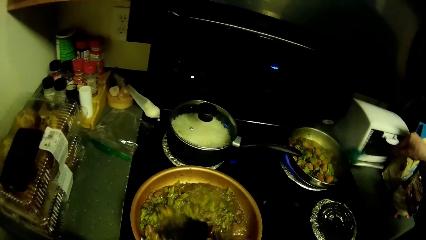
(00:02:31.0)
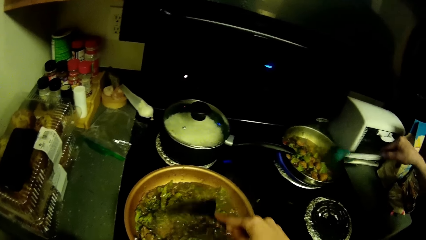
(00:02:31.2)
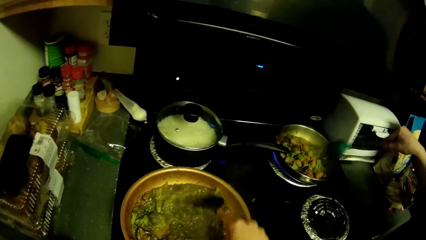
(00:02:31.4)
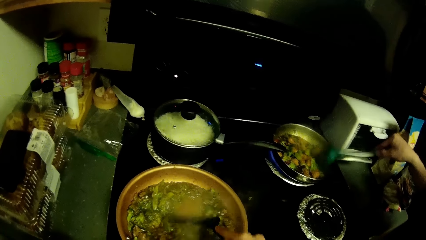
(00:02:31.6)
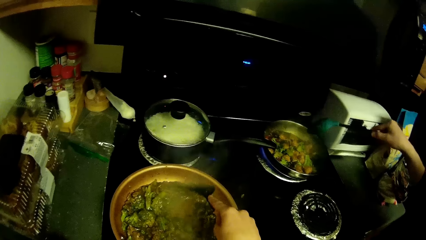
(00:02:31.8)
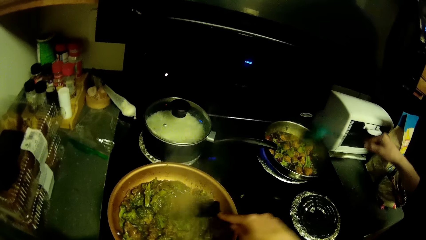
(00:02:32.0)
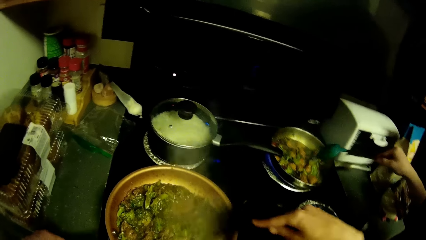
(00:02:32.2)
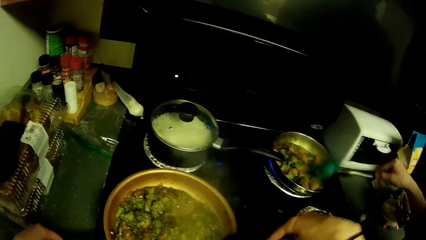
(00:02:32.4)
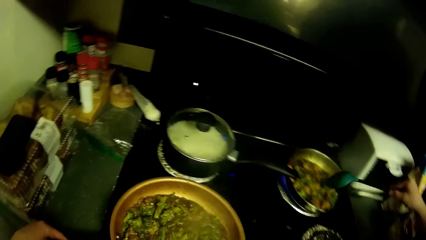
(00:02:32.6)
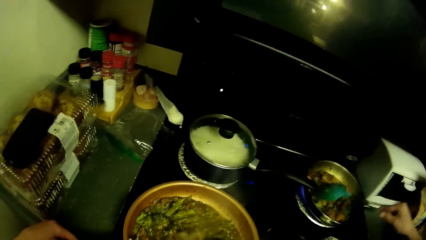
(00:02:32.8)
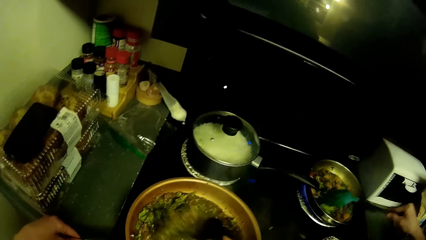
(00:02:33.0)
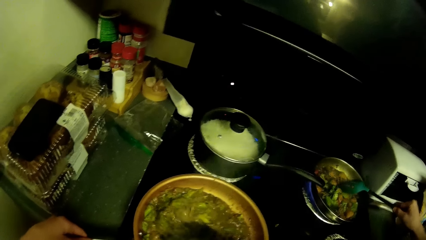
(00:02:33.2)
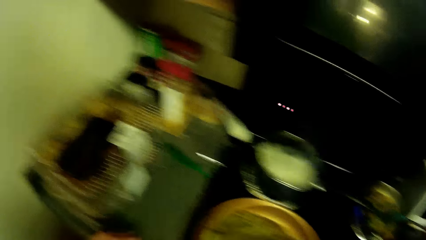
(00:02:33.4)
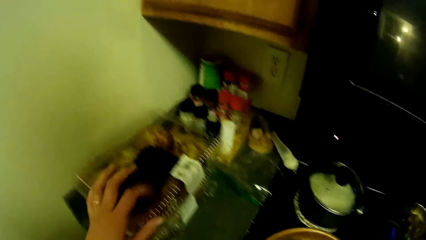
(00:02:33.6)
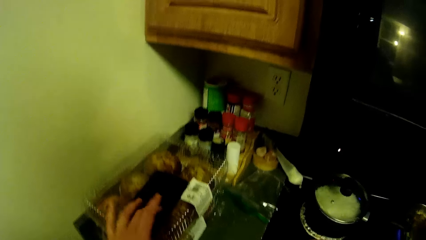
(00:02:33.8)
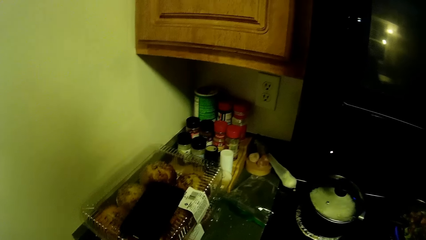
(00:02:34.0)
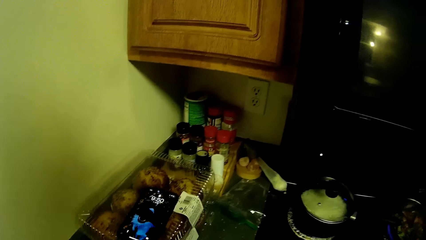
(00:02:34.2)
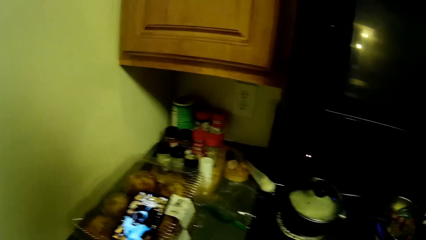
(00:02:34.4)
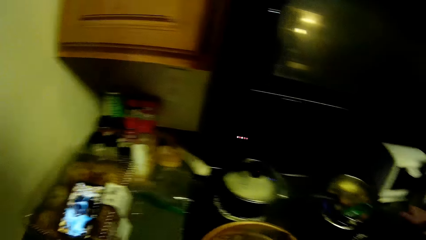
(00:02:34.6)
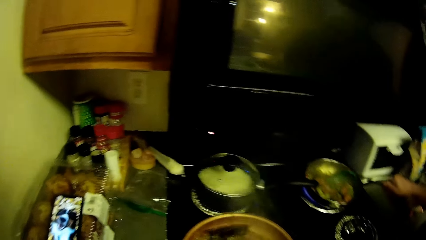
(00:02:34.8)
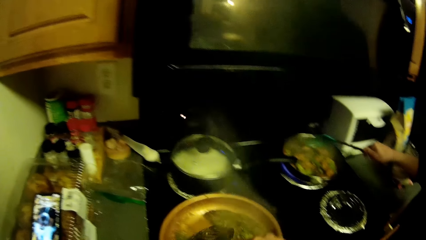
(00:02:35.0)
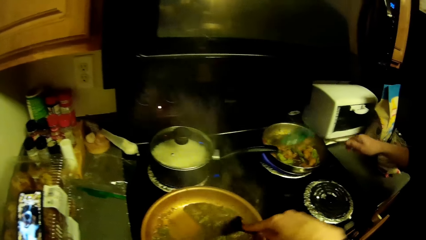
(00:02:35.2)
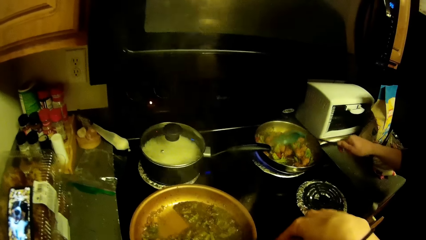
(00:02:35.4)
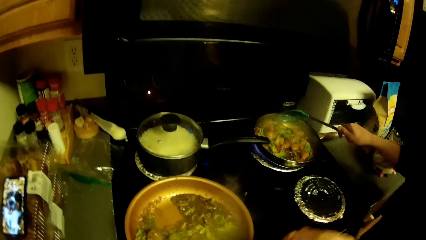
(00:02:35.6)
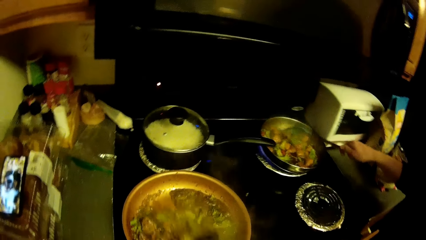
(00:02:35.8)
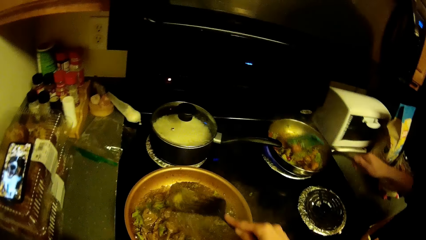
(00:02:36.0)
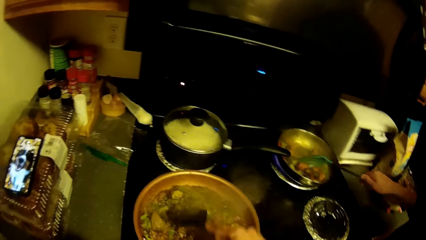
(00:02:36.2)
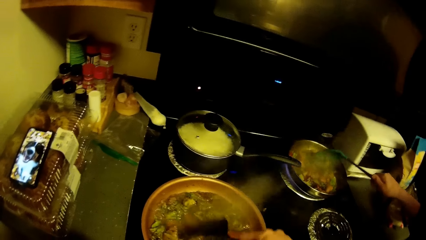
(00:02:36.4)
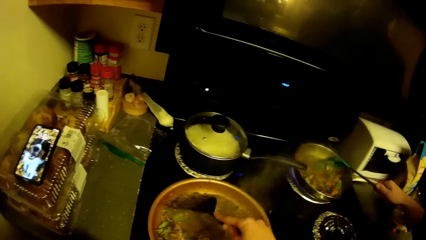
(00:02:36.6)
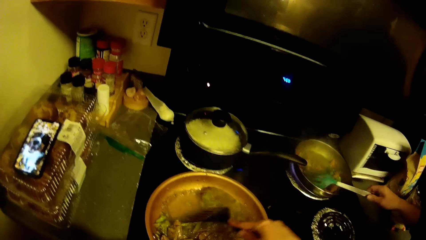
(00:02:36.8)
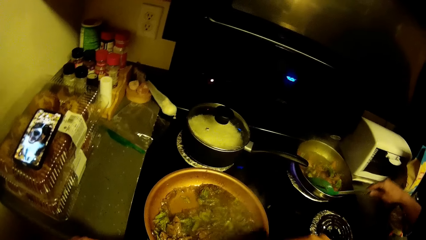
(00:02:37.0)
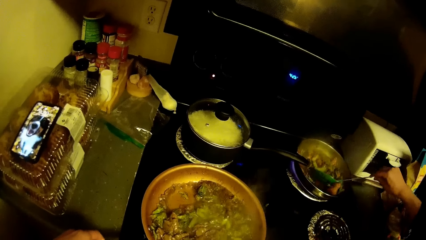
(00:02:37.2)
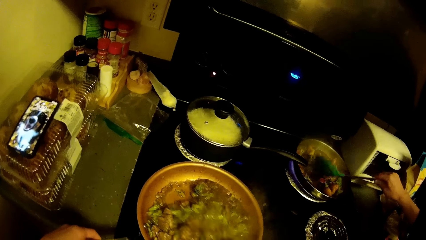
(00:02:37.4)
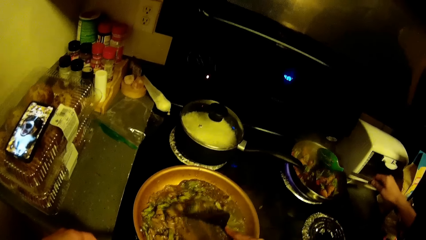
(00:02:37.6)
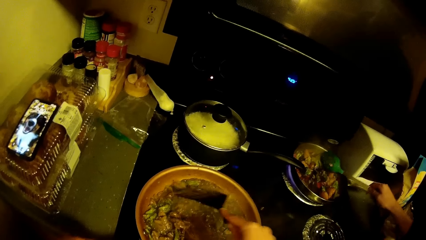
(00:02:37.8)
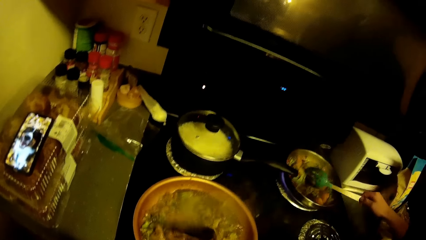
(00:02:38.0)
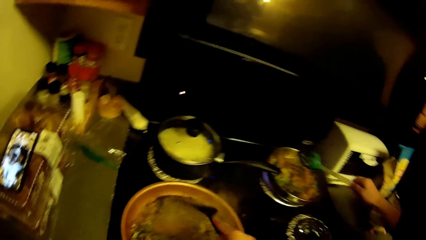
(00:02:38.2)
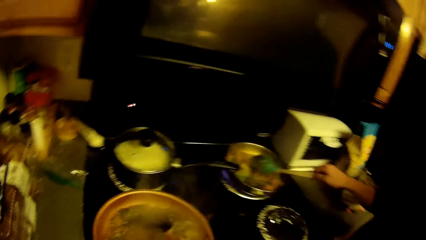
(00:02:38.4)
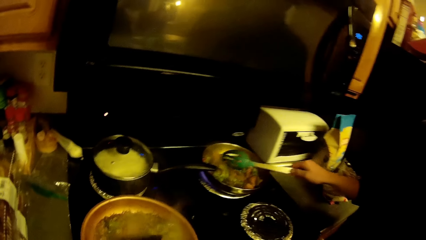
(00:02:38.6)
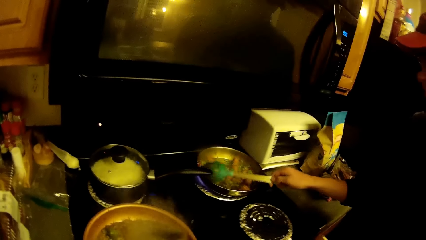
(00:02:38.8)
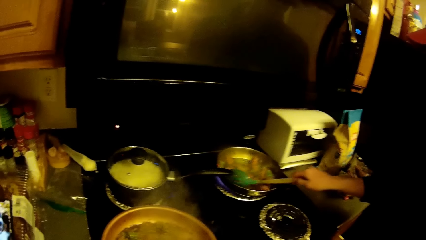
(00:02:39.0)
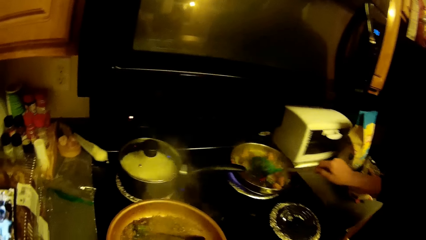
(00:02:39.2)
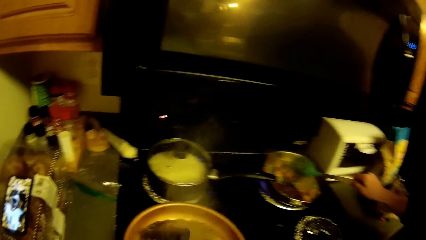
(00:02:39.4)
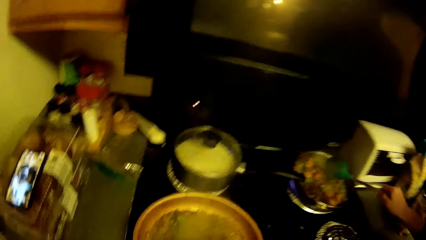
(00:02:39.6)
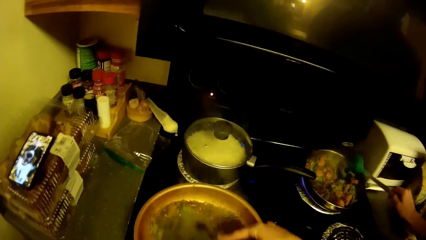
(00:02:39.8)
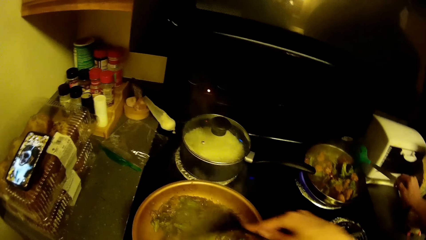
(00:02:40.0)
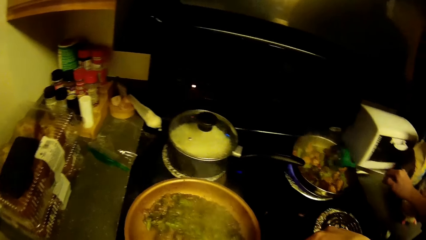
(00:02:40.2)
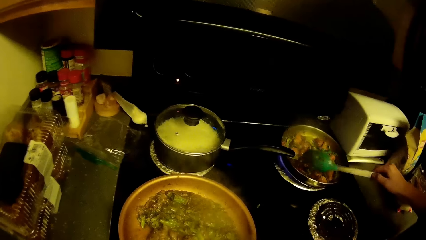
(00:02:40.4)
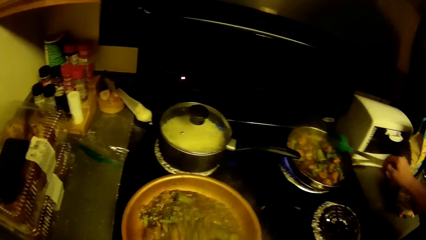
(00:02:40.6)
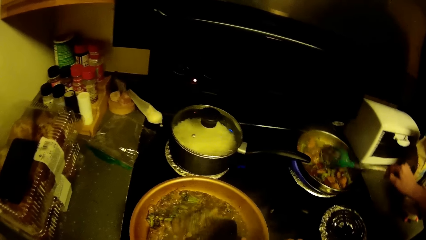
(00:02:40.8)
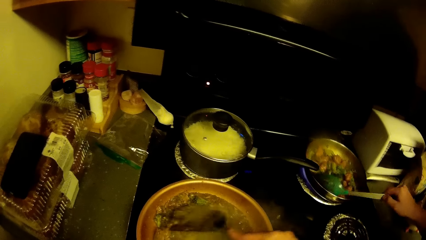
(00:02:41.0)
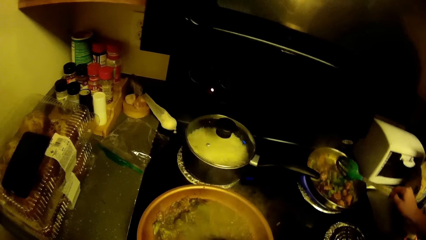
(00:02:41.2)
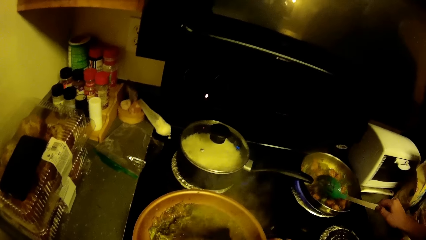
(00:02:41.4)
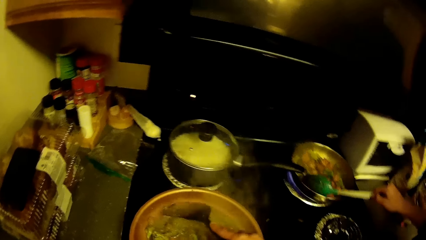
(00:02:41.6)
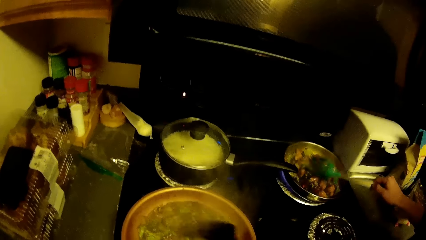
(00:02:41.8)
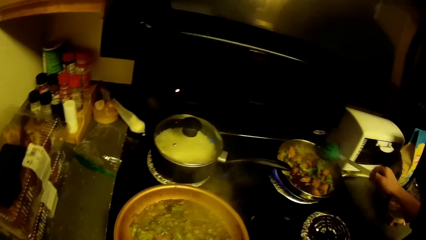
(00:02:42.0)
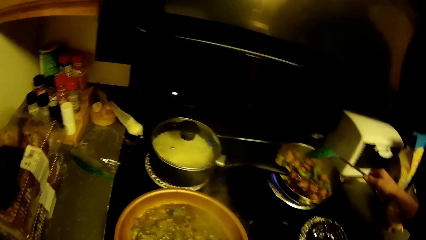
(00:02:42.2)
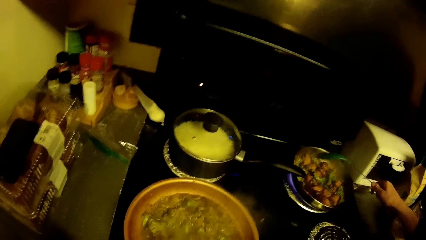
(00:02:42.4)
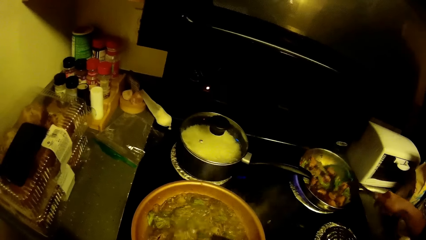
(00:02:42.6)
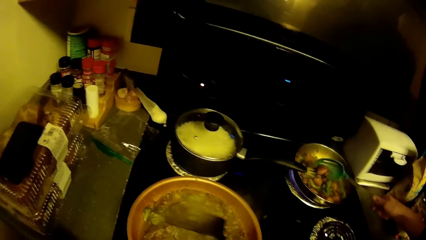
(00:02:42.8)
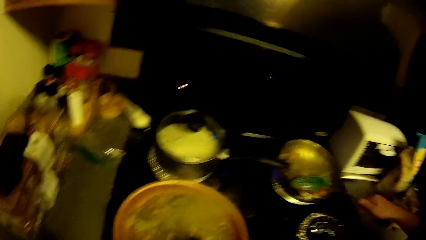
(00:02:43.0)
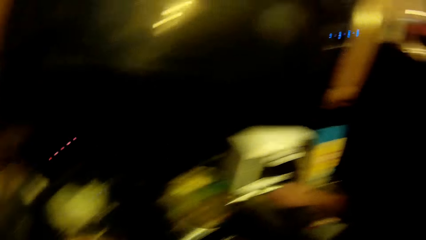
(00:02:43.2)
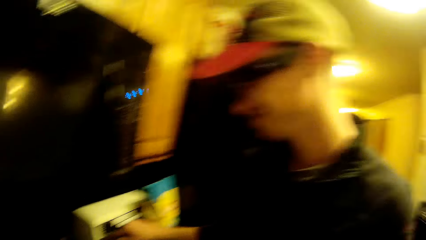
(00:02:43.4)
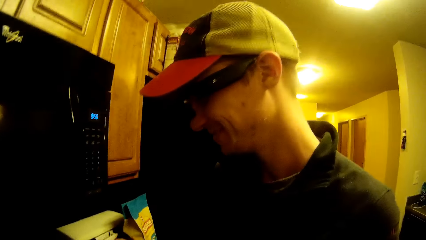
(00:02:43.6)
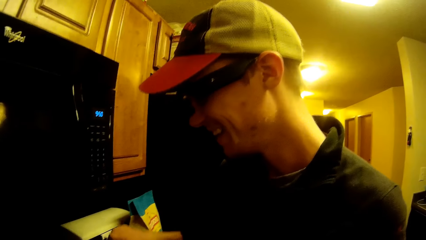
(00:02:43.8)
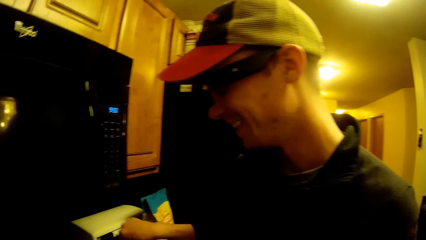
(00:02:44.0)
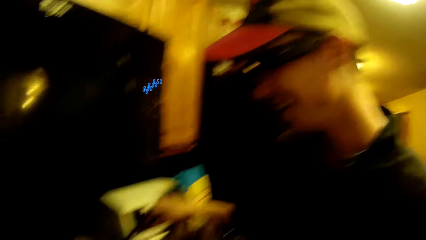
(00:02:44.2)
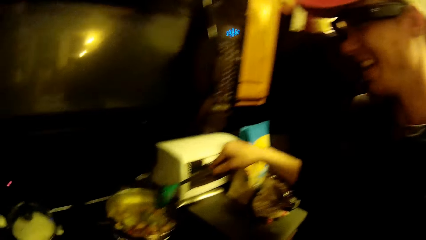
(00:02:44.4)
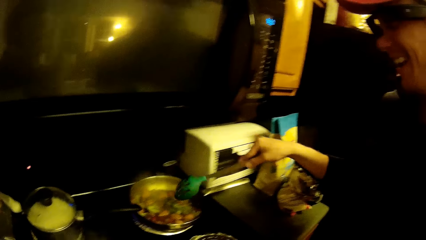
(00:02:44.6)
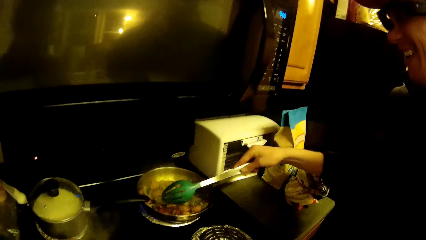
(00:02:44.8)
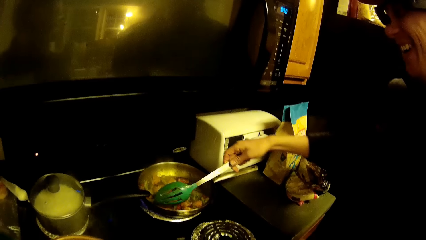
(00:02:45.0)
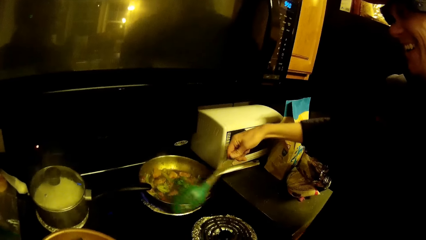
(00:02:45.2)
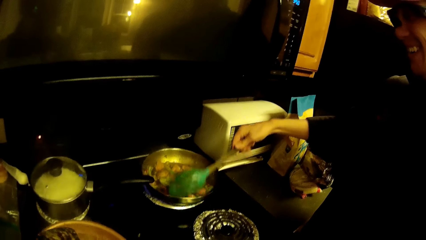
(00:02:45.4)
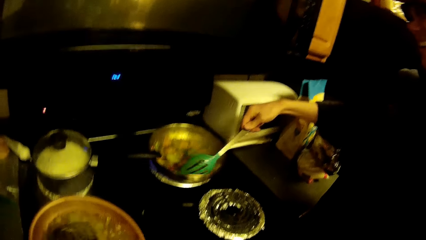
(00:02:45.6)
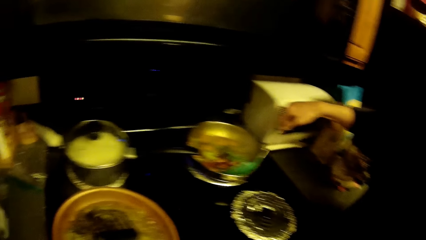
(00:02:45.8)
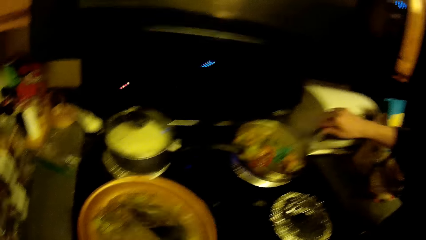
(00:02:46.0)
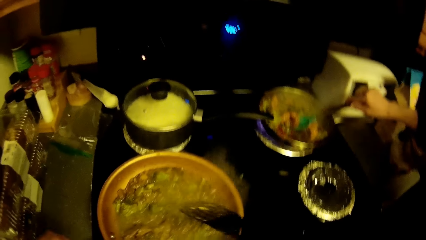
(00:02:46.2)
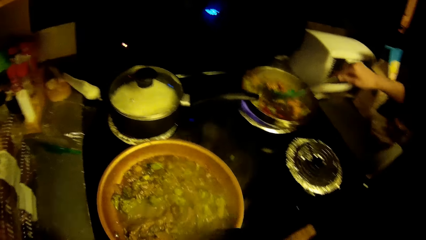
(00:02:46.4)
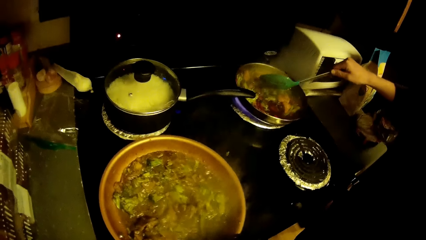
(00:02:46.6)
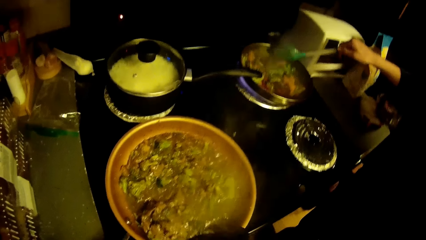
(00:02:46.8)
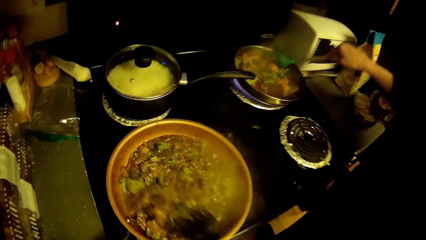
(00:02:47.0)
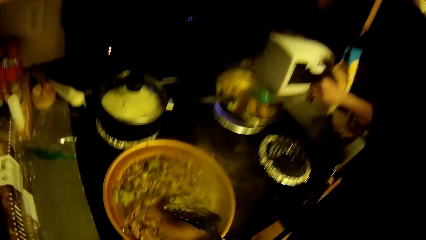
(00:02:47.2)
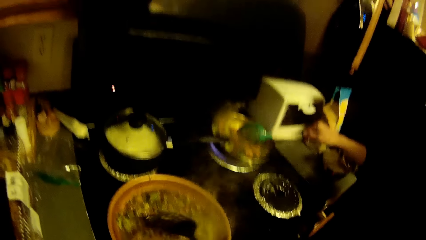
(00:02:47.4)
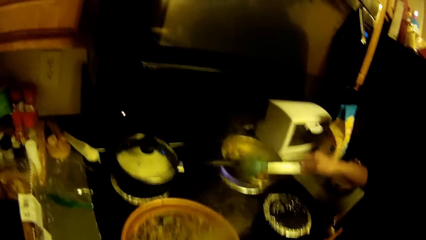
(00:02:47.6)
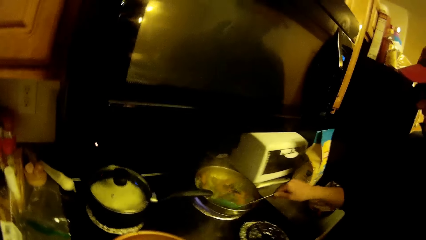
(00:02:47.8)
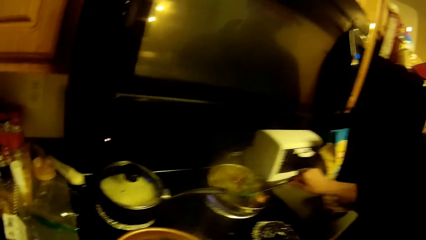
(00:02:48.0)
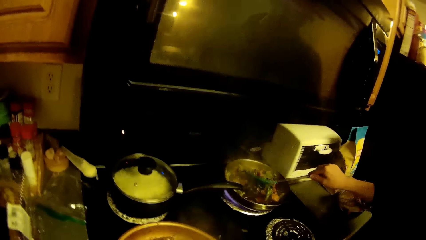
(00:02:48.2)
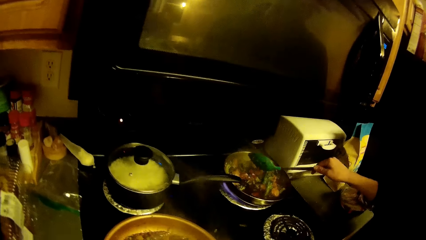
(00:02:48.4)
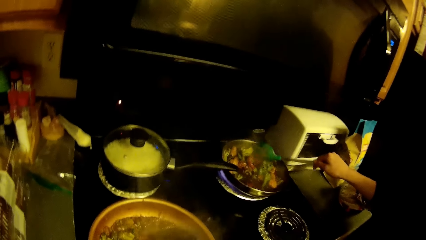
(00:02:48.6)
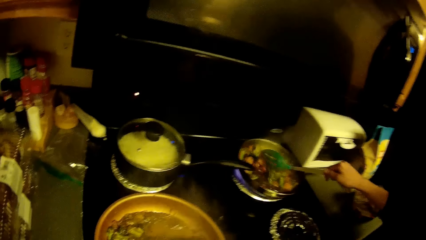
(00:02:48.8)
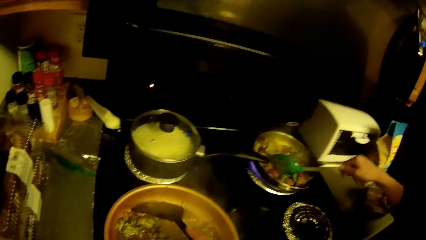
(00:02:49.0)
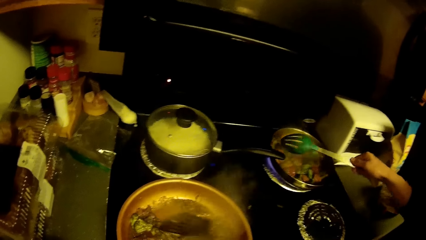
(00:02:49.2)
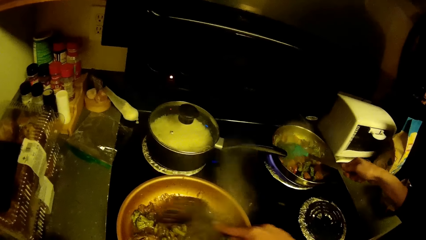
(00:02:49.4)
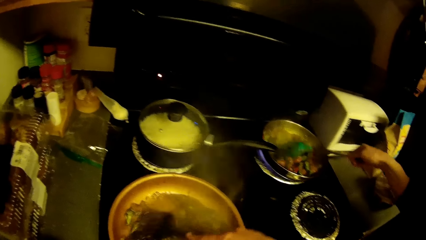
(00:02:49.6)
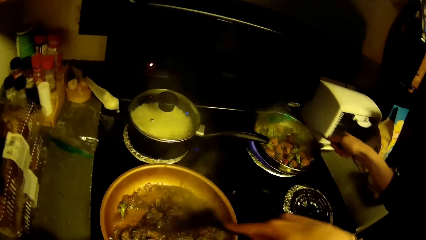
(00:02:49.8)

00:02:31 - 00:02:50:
The camera wearer touches a phone. A person cooks. The camera wearer looks around. They cook.
